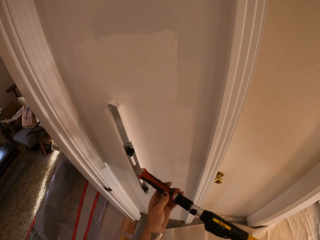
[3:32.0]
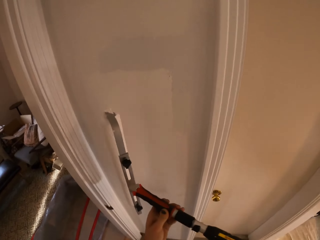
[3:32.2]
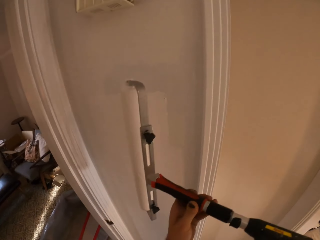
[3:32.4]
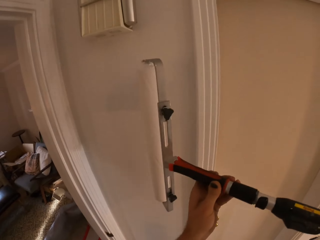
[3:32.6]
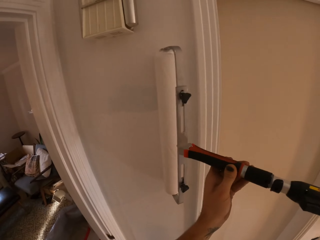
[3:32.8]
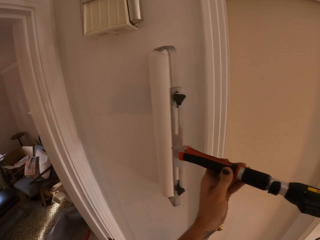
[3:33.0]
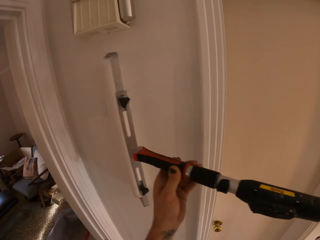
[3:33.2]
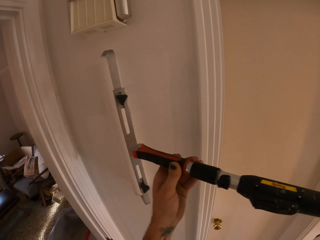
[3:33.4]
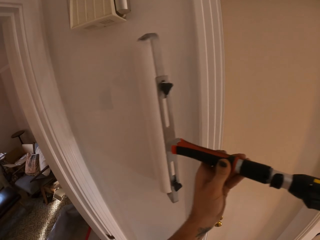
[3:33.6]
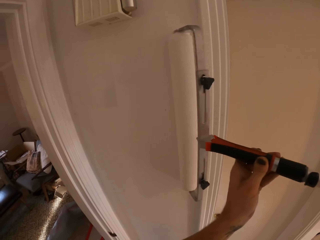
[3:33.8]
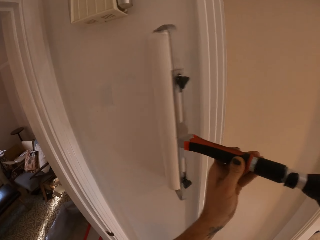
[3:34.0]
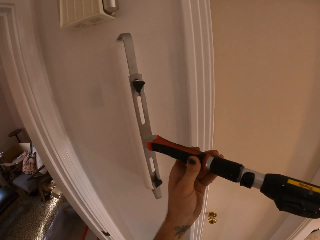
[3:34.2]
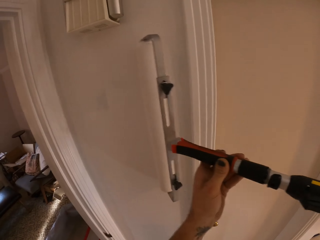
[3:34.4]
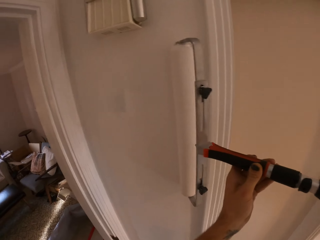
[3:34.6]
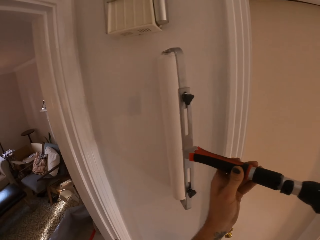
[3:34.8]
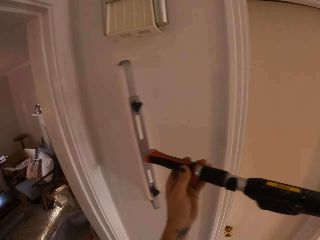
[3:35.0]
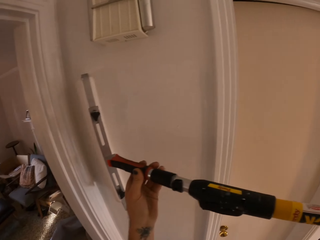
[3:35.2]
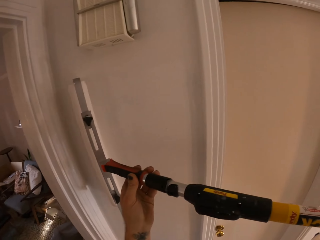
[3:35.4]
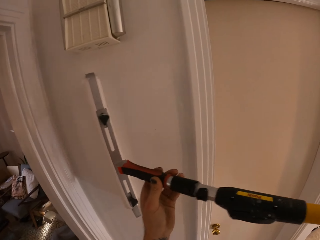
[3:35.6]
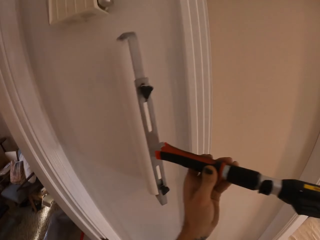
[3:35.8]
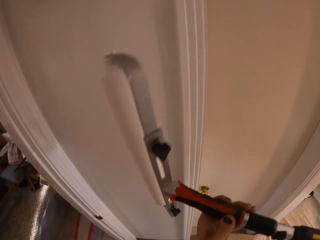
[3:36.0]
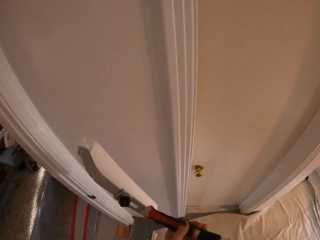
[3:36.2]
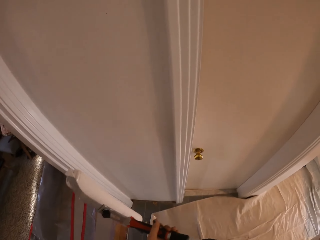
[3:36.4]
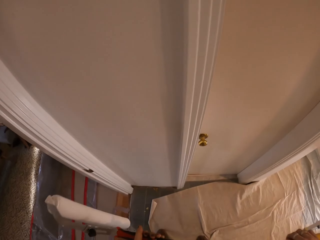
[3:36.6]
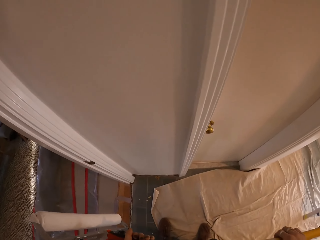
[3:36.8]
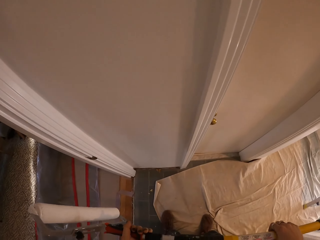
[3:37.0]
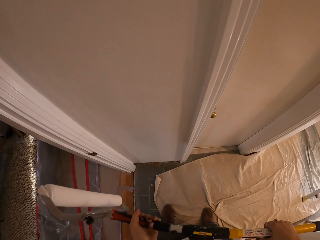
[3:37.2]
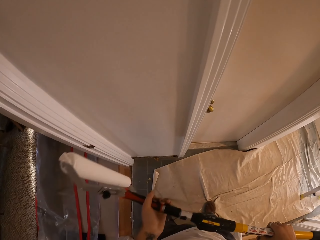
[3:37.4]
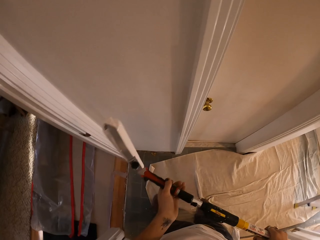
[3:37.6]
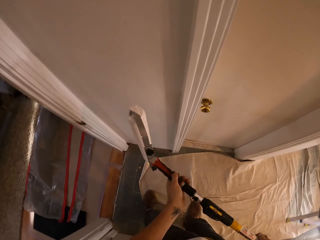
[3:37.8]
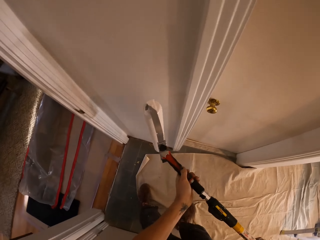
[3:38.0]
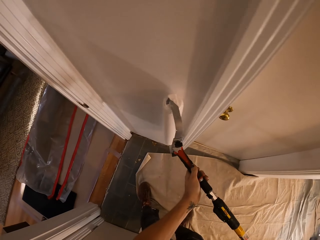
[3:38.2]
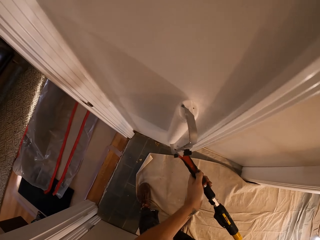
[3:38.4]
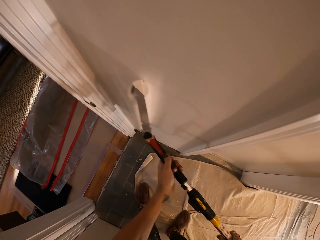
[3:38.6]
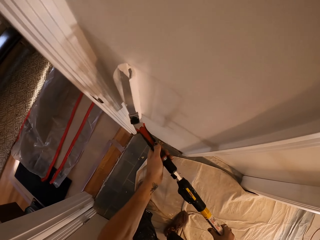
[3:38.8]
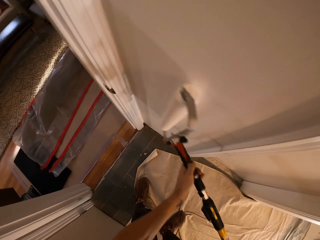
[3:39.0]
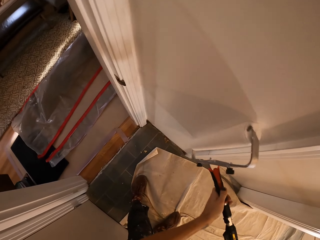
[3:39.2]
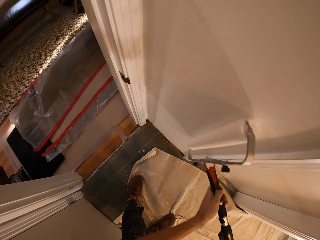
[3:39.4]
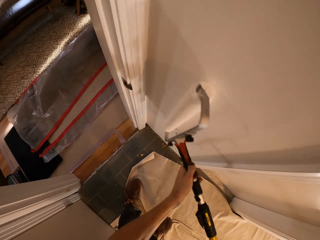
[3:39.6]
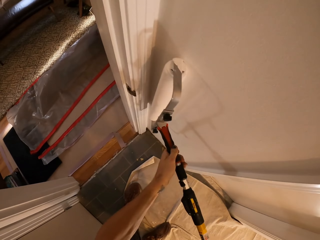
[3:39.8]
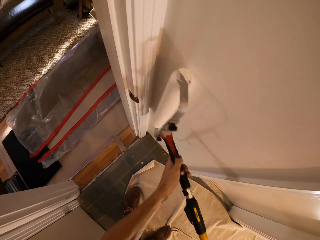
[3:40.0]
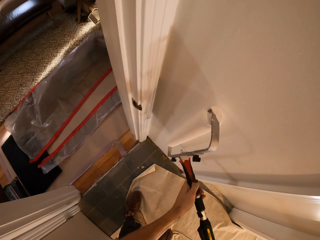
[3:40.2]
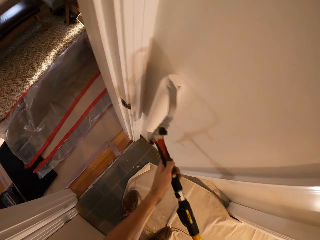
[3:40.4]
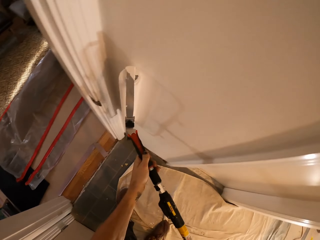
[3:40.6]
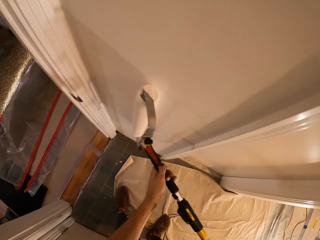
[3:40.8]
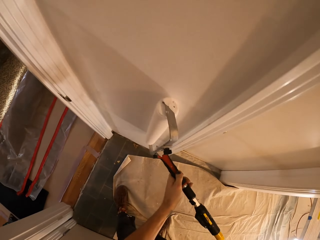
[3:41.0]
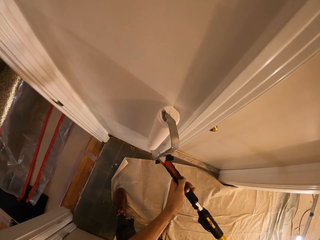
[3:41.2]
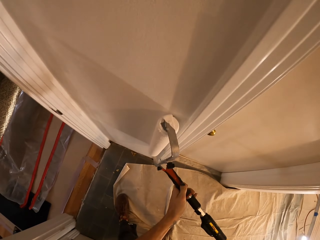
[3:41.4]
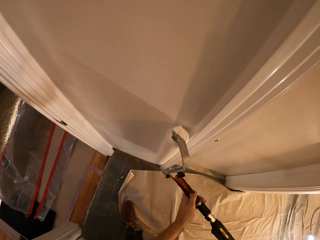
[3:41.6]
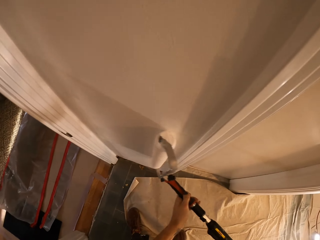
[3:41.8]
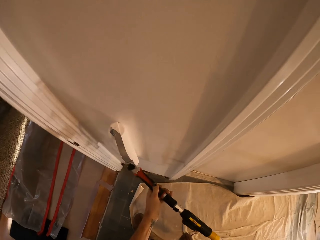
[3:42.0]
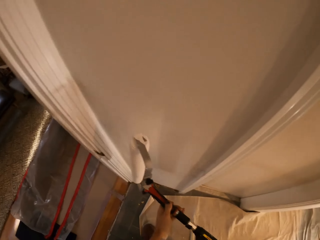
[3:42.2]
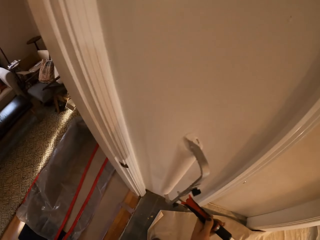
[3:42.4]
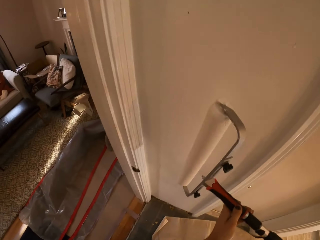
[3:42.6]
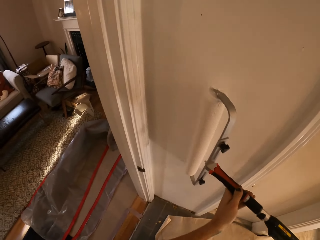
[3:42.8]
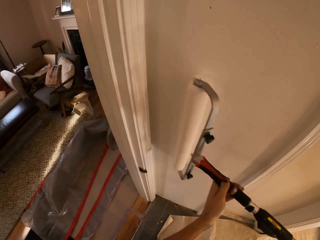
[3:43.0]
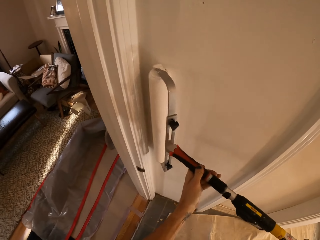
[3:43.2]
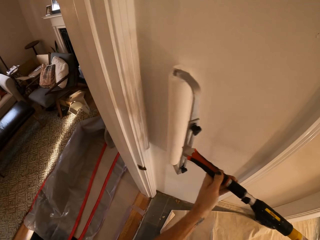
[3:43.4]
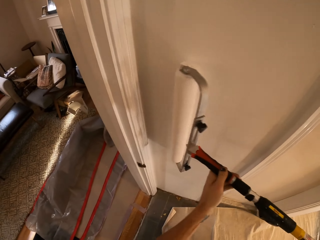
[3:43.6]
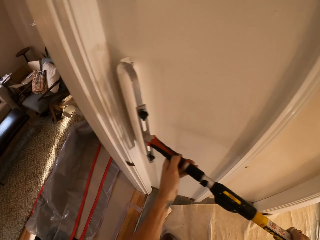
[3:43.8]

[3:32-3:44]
The camera wearer looks around the house wall. They paint on the house wall.

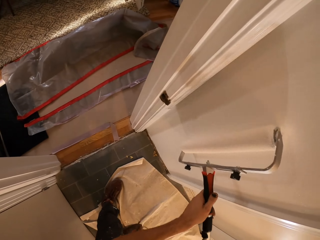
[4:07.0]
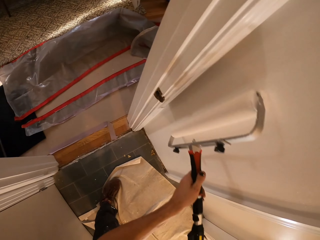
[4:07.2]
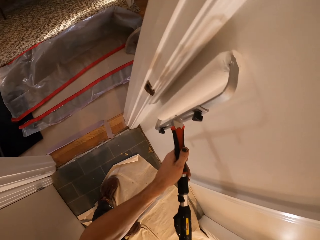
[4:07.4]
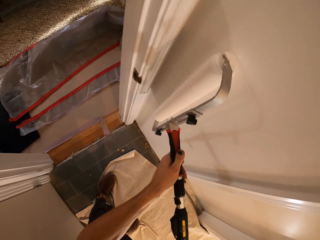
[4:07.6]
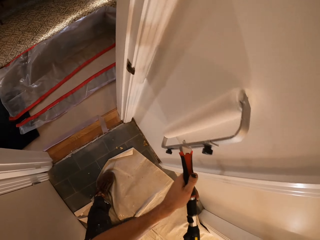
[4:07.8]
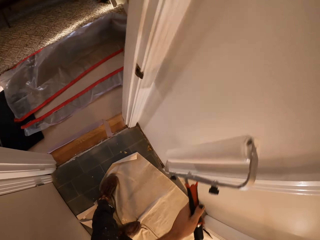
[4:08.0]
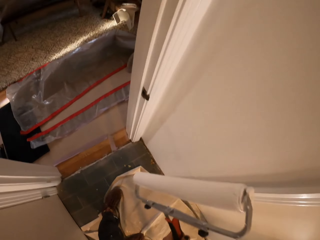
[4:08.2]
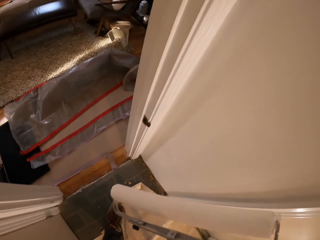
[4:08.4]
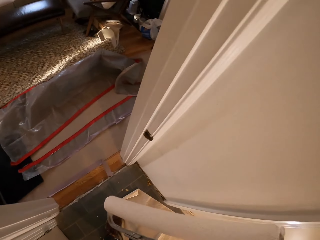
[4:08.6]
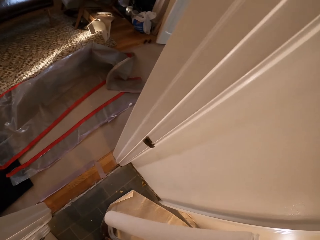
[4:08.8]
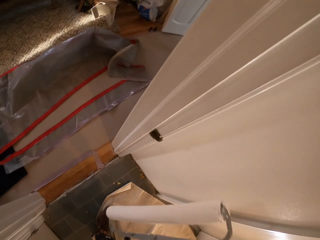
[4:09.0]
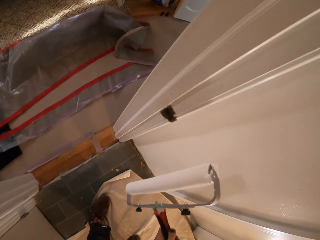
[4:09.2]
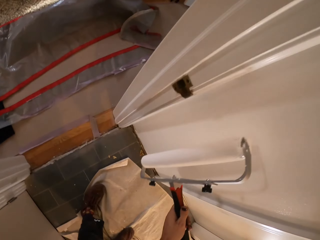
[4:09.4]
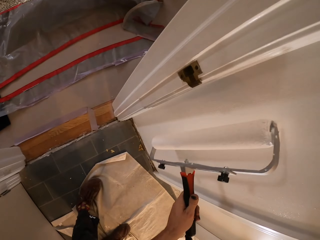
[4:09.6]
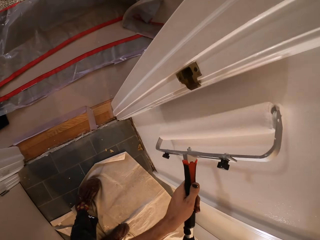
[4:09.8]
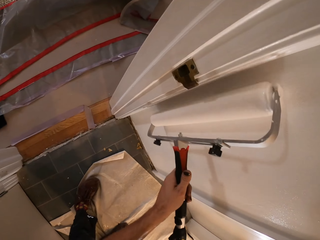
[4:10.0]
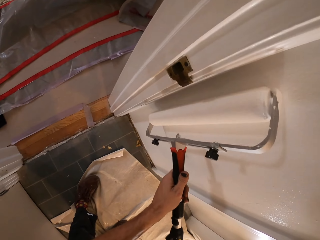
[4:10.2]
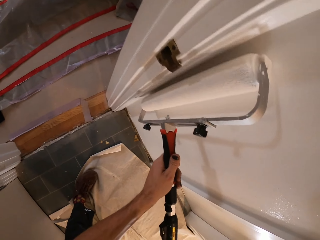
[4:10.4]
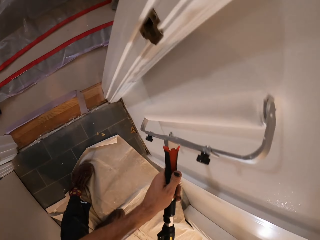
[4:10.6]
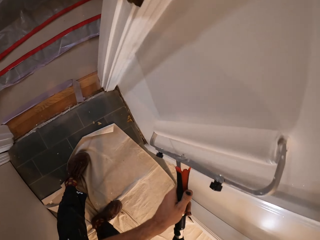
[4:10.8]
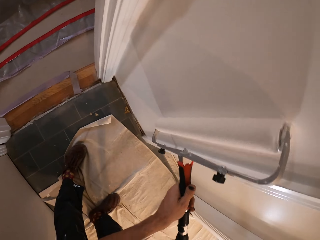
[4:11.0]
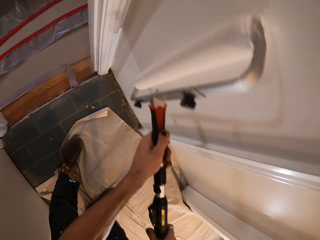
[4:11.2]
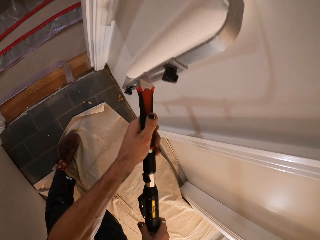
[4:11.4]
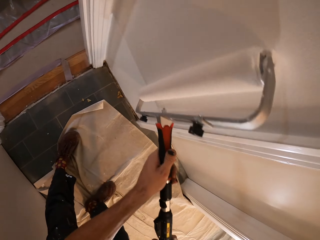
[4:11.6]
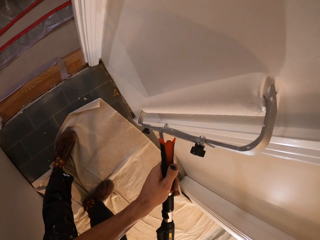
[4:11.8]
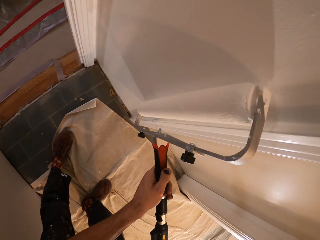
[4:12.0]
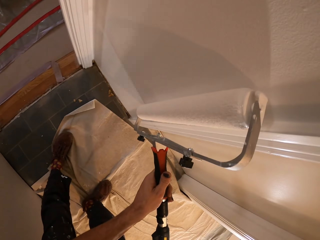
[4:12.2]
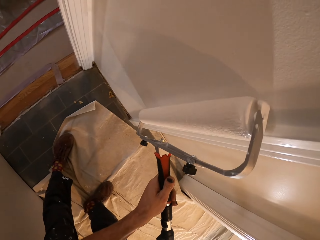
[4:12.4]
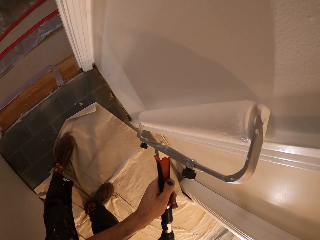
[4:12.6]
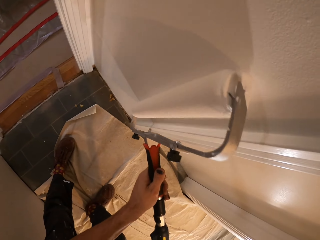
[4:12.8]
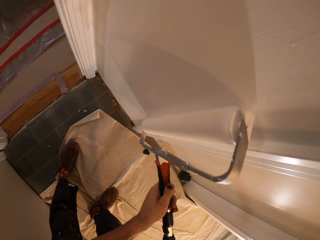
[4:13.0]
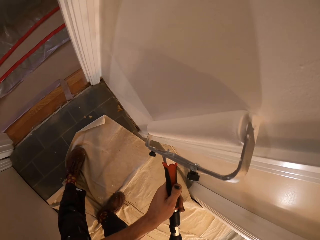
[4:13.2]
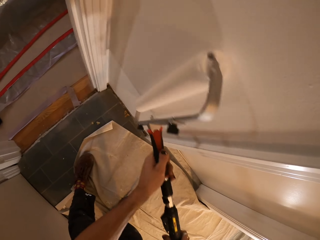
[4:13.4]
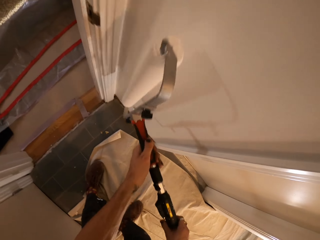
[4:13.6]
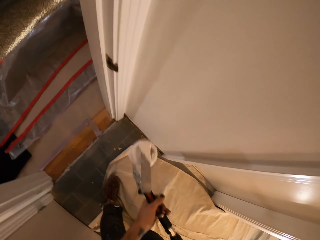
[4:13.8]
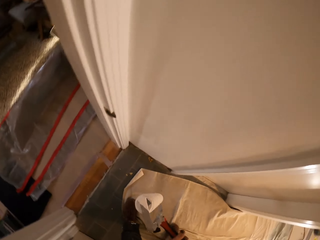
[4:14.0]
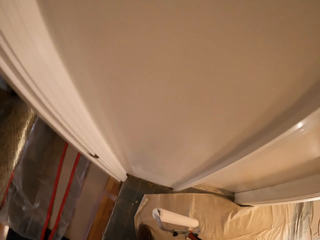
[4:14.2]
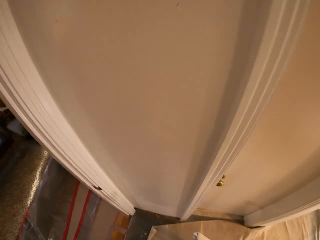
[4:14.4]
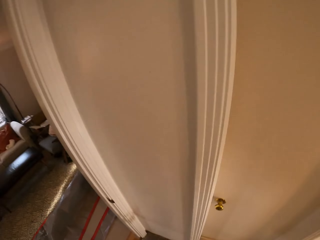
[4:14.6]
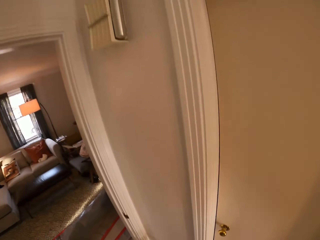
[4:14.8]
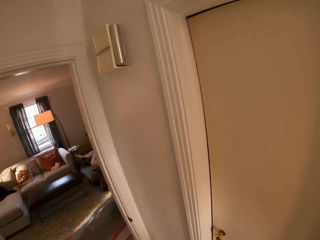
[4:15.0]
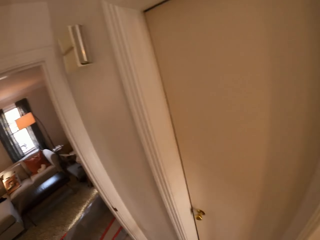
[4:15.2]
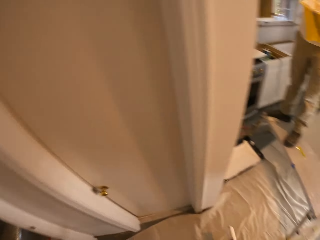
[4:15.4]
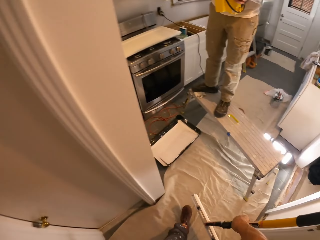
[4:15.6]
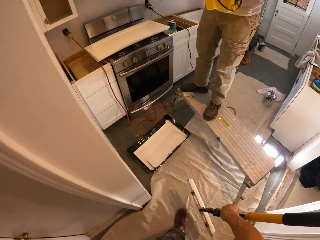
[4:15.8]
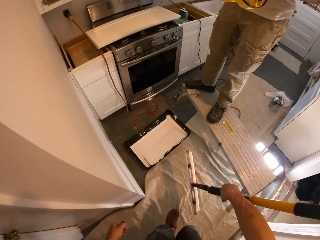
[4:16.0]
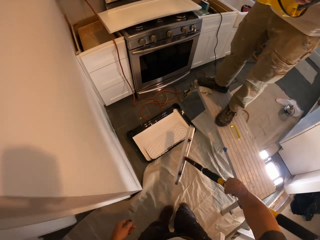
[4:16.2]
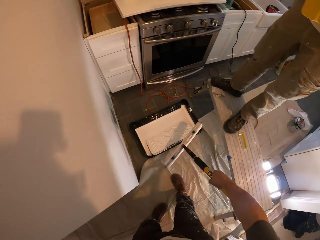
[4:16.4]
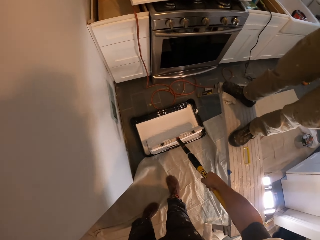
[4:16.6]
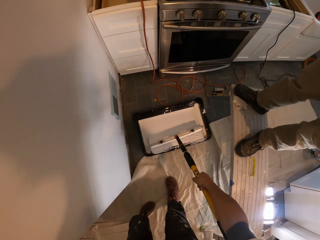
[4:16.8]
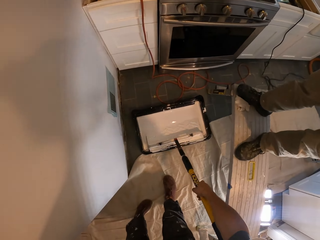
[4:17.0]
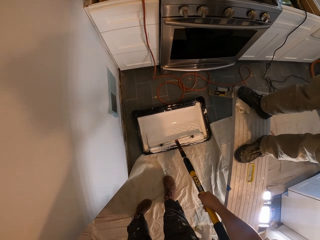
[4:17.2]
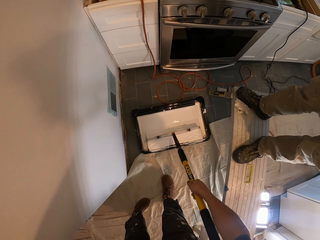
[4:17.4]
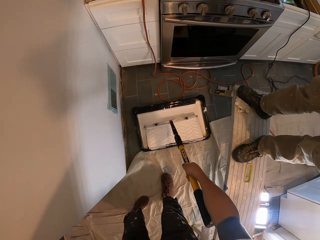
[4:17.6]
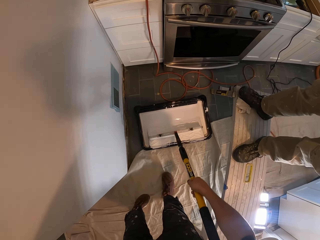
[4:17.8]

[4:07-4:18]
The camera wearer looks around the house wall. They paint on the house wall, look around the house, and walk around the house. They dip the painting roller in the paint.
